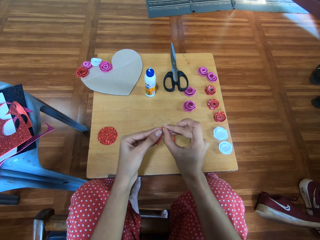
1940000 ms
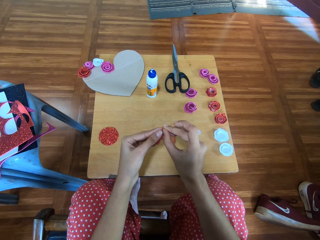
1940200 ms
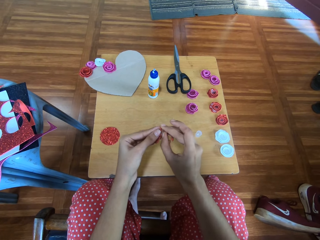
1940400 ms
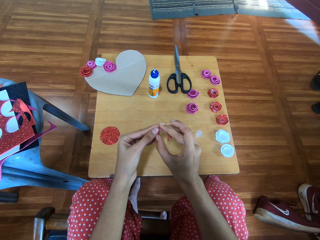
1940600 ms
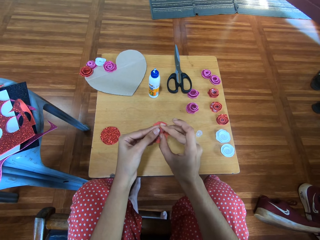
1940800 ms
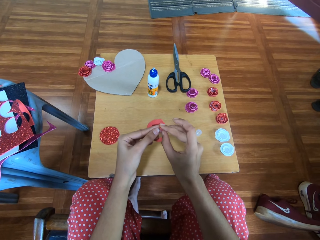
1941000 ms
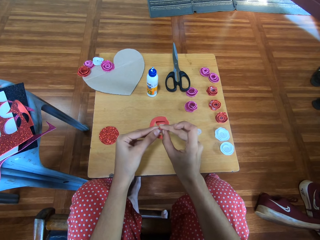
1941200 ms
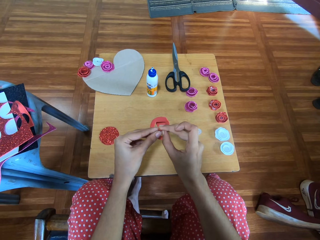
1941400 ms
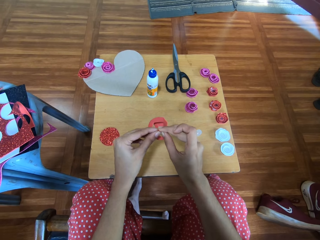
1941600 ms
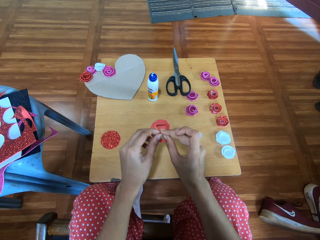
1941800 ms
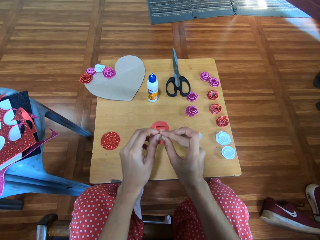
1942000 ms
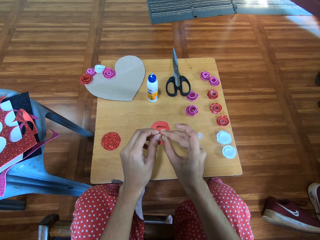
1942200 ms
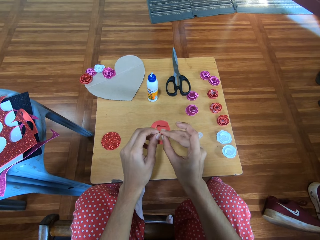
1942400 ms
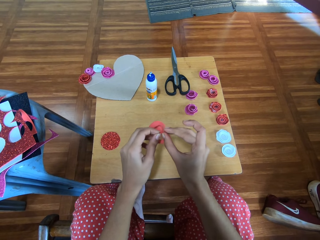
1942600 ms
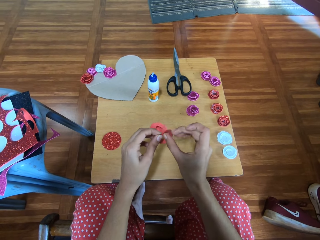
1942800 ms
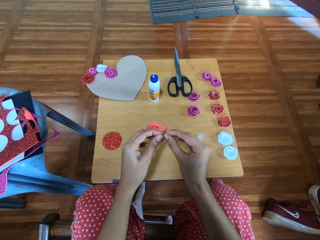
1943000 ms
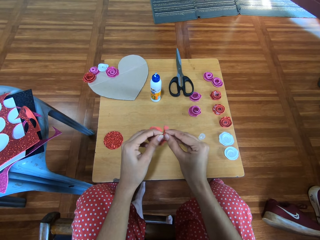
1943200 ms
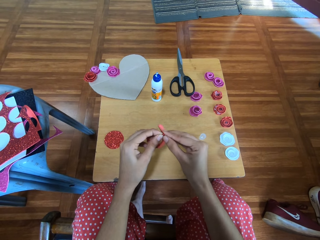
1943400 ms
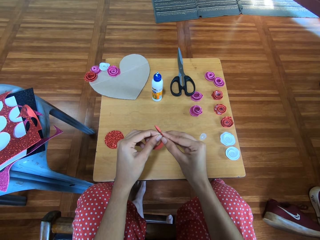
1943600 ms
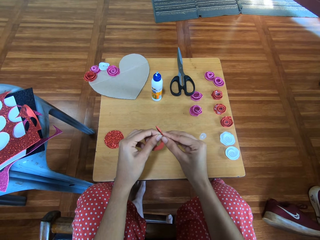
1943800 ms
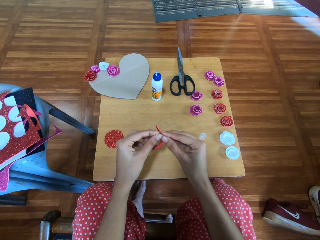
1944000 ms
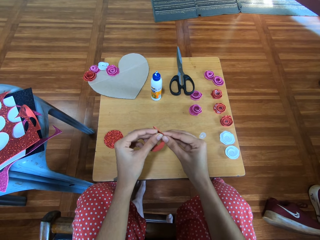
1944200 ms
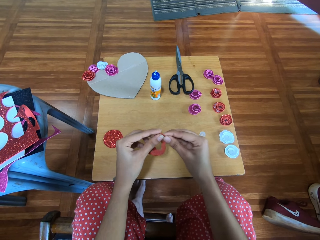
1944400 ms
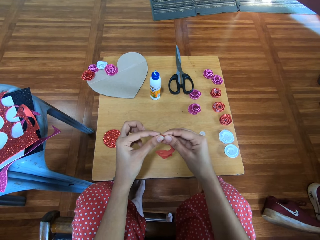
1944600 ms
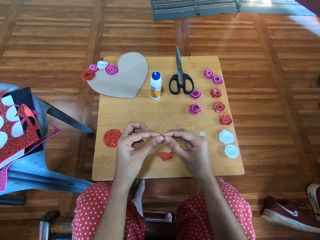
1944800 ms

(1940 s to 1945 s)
The camera wearer folds the flash bright shining card paper.

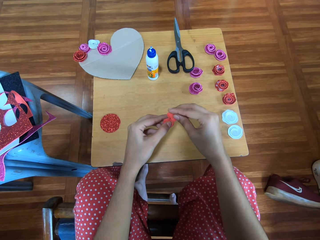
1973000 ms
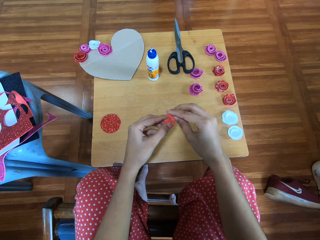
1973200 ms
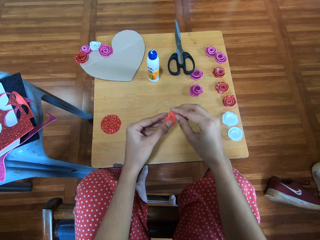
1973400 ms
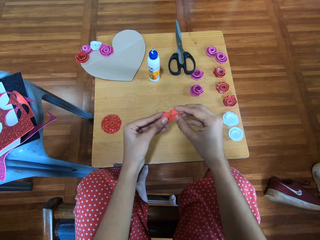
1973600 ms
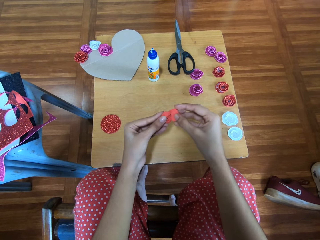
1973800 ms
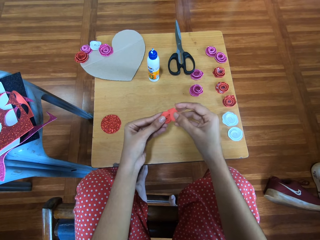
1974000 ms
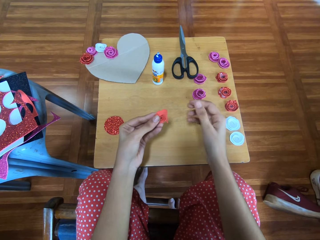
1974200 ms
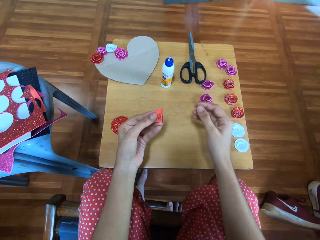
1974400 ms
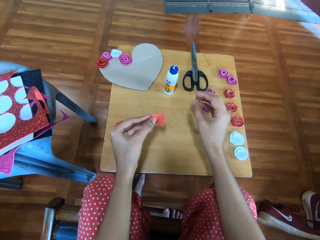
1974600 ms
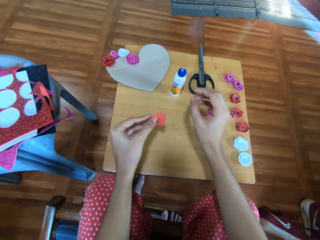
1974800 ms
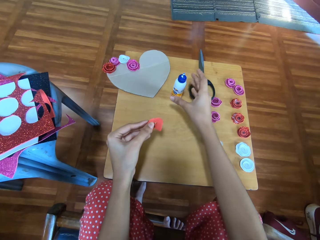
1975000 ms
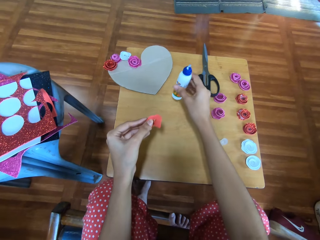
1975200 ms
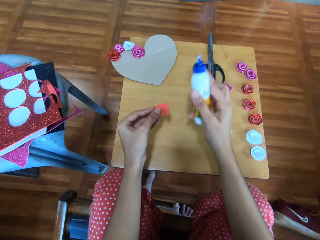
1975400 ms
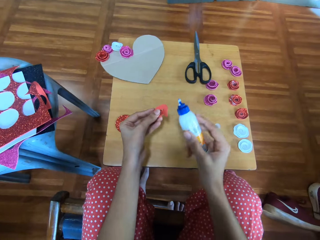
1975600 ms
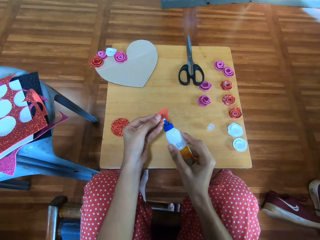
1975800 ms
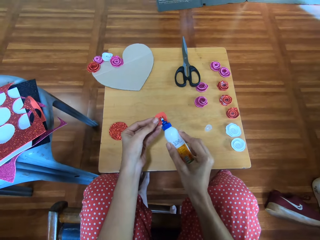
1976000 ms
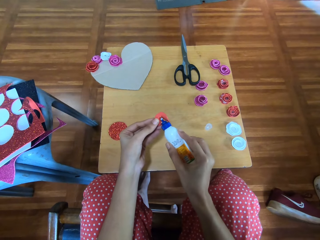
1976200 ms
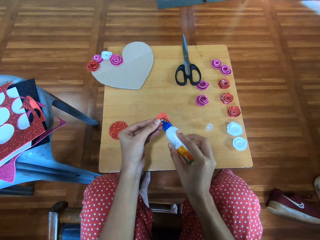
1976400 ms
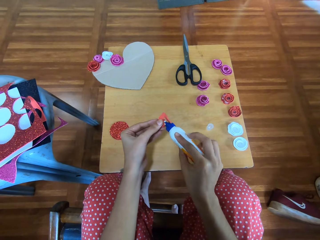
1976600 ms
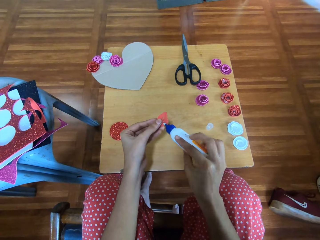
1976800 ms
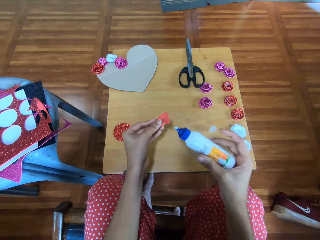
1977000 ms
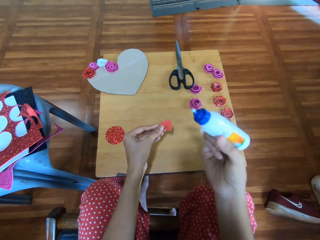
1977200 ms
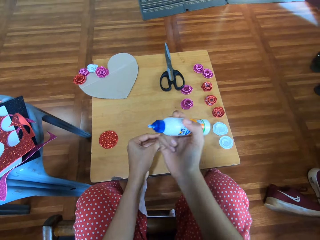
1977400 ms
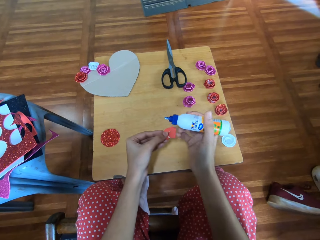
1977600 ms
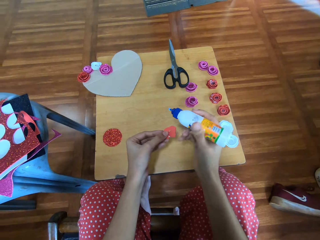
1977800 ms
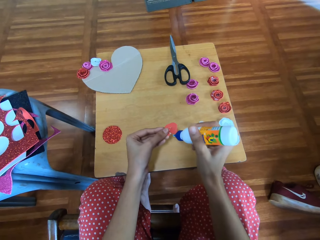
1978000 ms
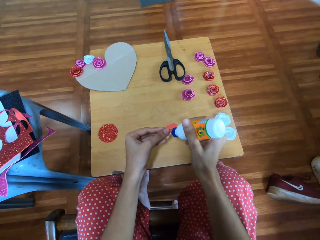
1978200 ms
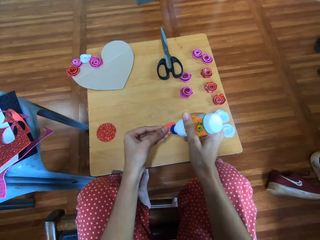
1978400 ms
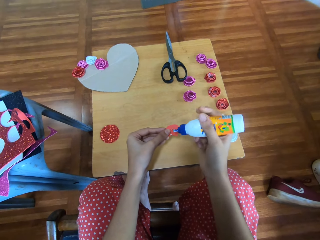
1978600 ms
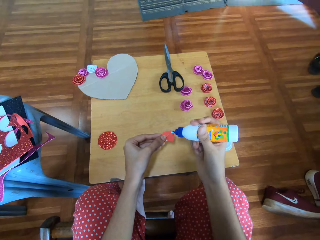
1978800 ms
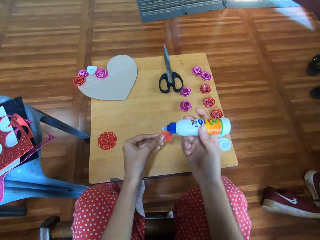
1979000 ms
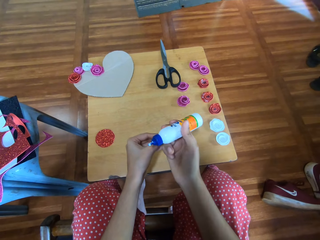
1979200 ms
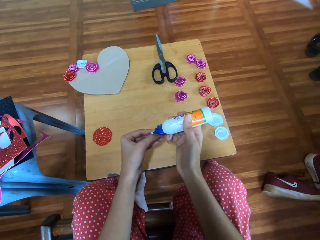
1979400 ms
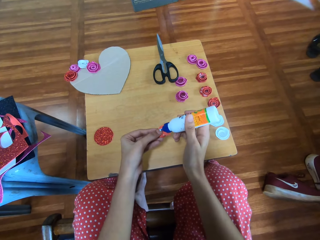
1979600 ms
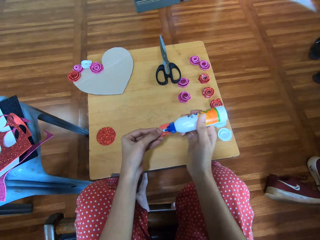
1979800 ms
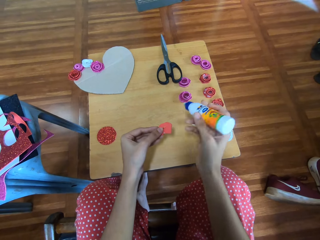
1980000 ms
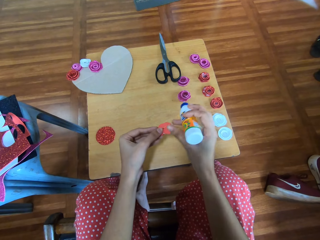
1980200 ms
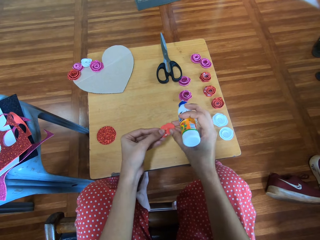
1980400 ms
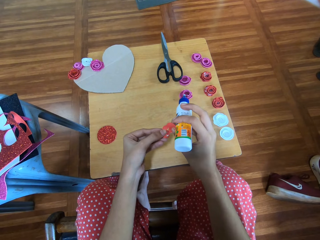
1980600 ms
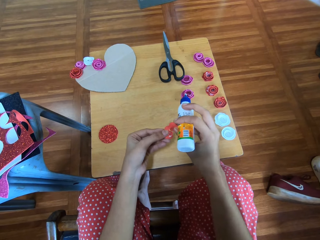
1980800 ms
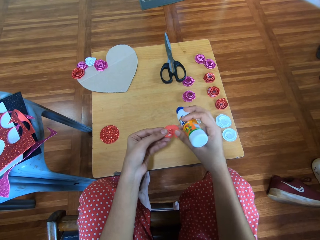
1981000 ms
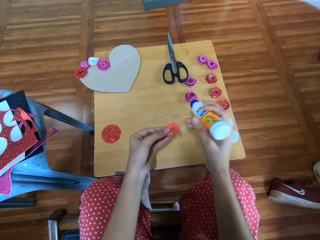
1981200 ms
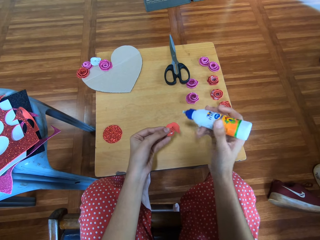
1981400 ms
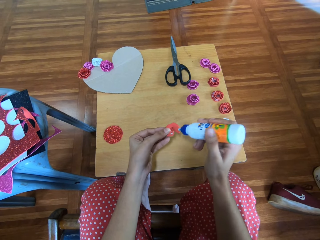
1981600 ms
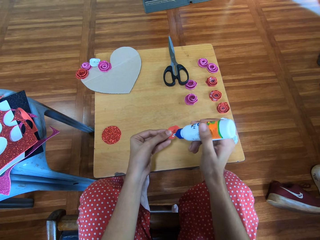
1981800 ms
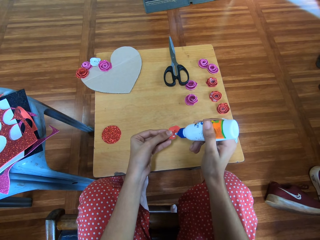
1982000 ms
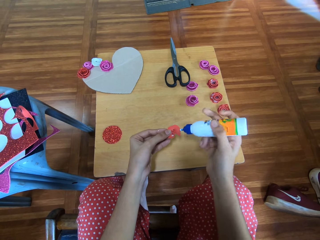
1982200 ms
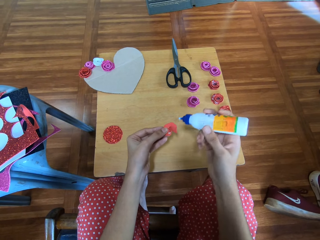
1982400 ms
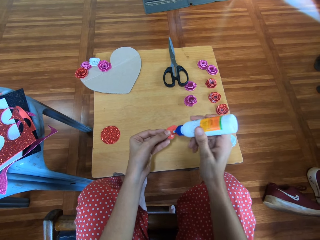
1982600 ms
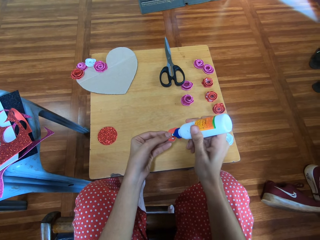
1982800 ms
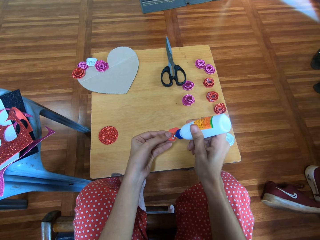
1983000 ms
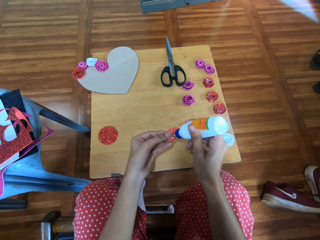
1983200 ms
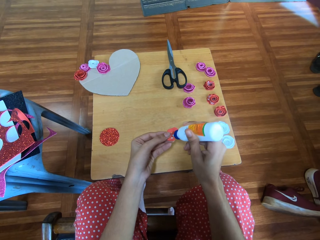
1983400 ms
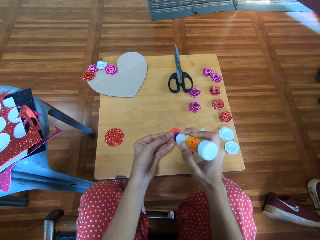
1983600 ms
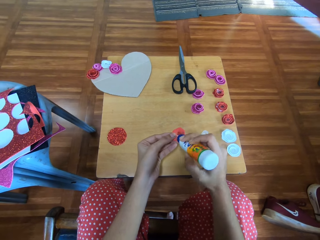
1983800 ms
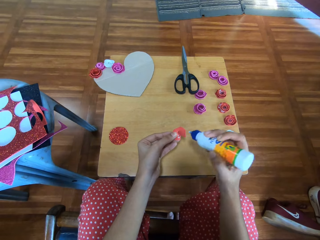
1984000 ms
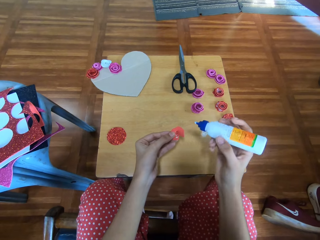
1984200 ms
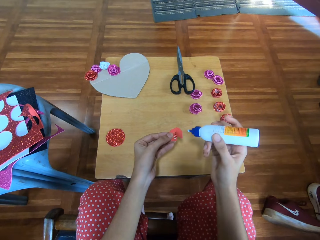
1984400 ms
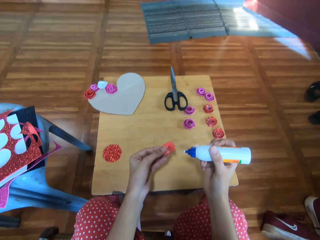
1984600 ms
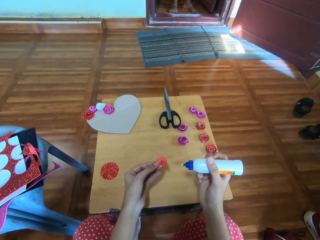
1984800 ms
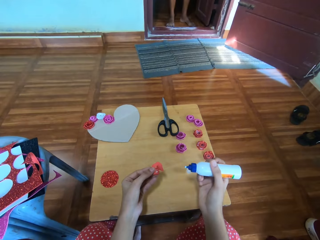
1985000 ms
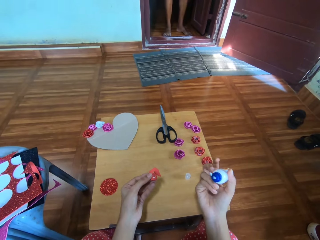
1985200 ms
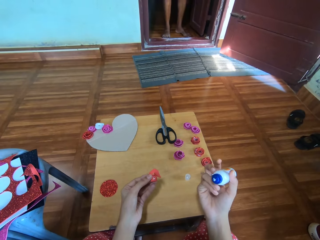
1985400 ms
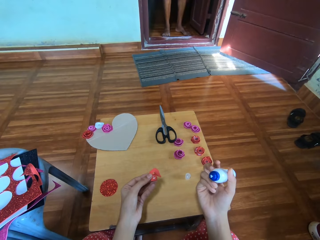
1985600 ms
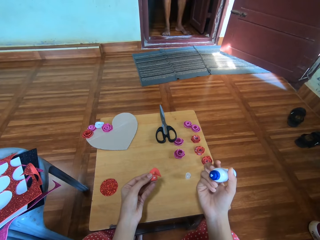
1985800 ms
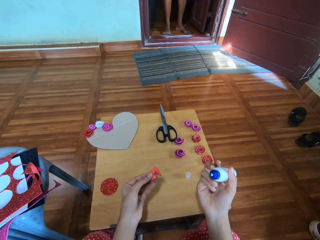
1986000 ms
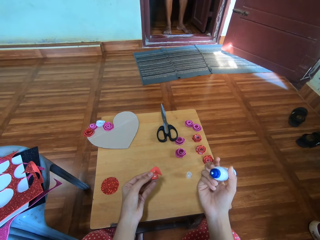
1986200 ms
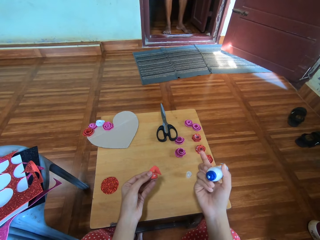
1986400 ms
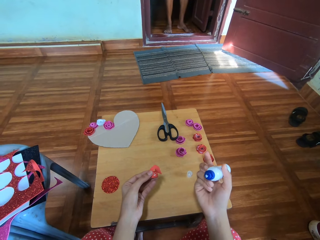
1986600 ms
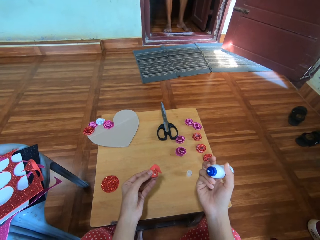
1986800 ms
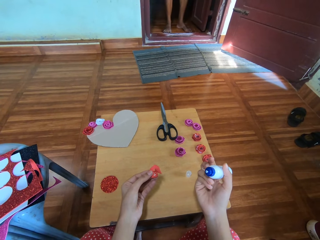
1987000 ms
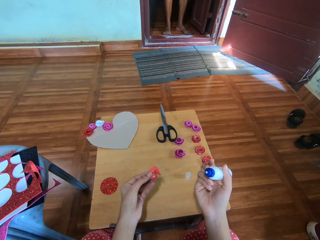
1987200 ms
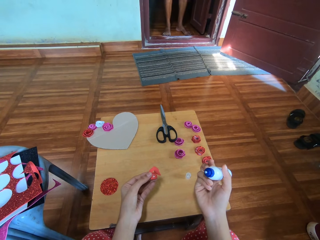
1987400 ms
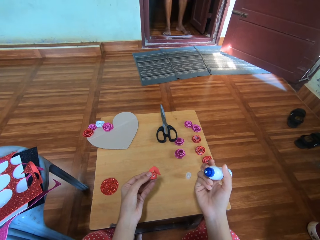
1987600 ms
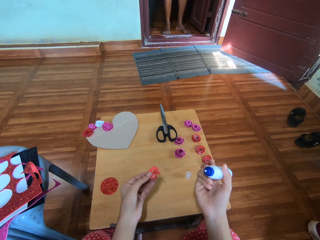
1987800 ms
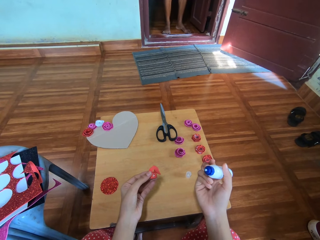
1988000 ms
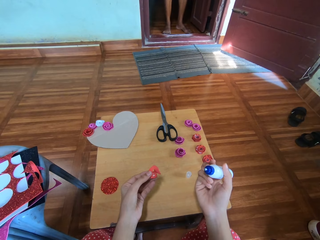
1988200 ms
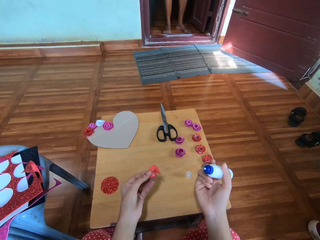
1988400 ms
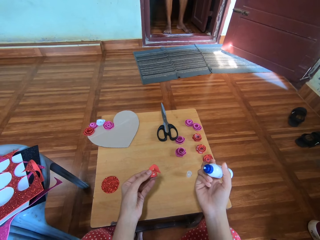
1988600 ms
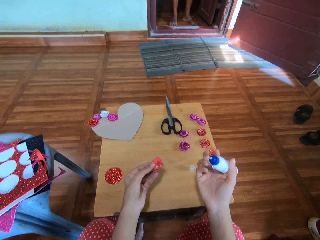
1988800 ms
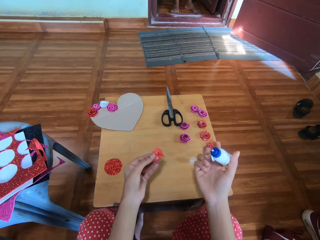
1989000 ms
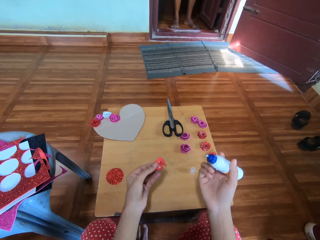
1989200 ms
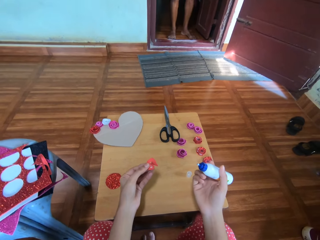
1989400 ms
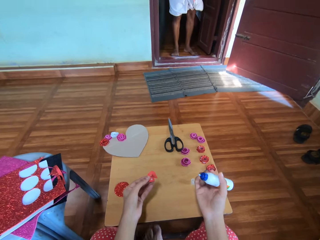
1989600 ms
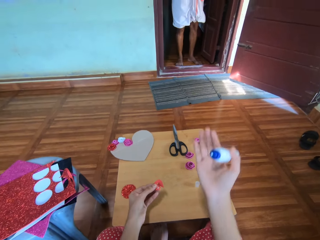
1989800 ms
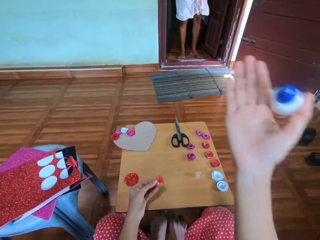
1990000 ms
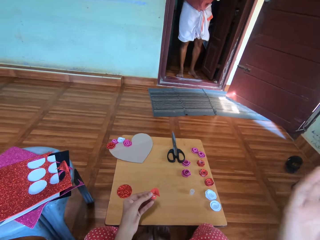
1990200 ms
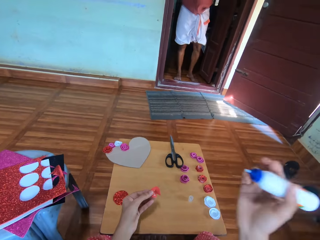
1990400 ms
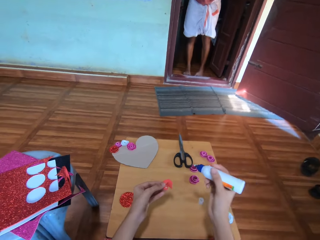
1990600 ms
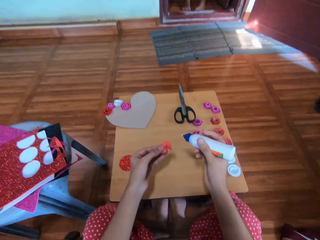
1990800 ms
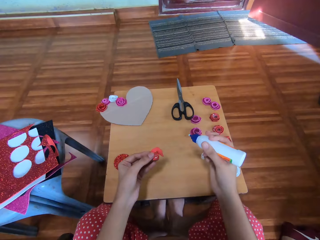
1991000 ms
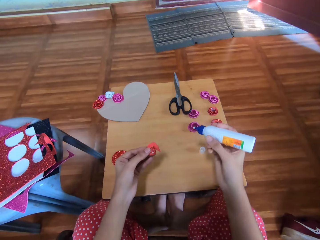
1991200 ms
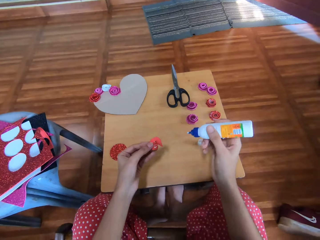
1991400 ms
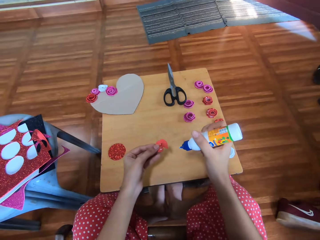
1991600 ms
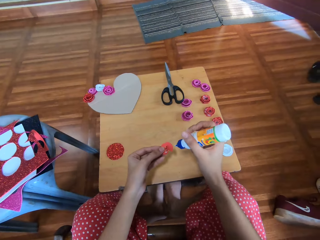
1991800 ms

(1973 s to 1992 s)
The camera wearer picks the glue container from the table with her right hand. She applies the glue from the glue container onto the cardboard flower in her left hand. She holds the glue. She interacts with a man. She lifts the glue container towards her face. The man stands at the door.
